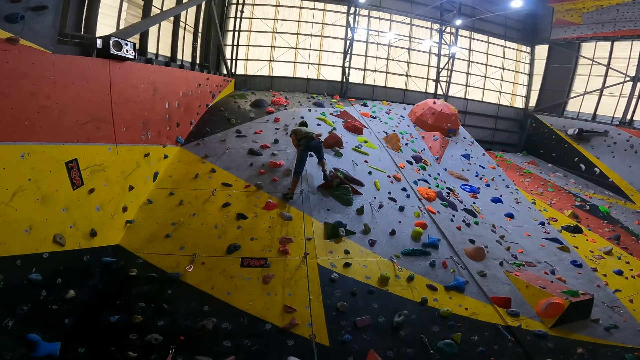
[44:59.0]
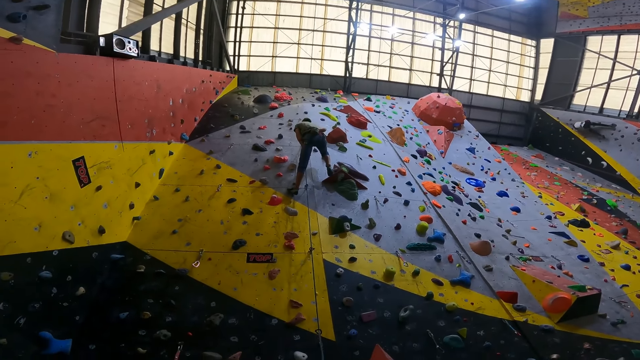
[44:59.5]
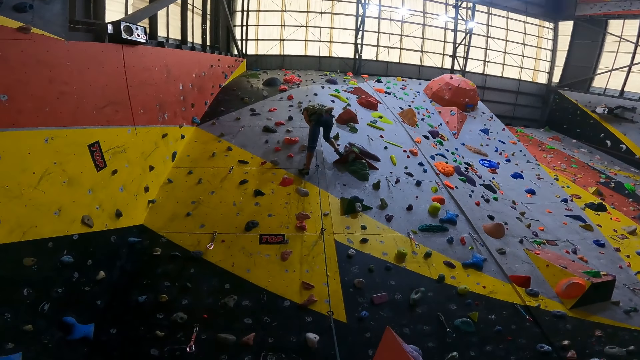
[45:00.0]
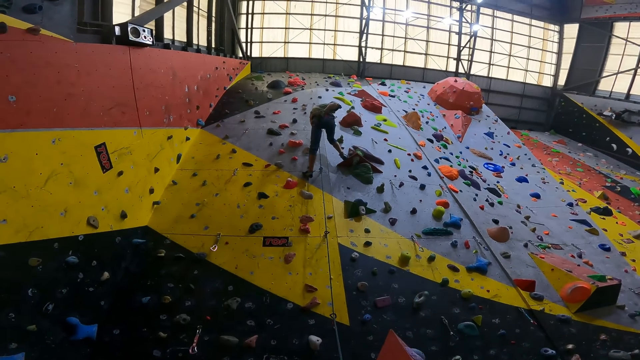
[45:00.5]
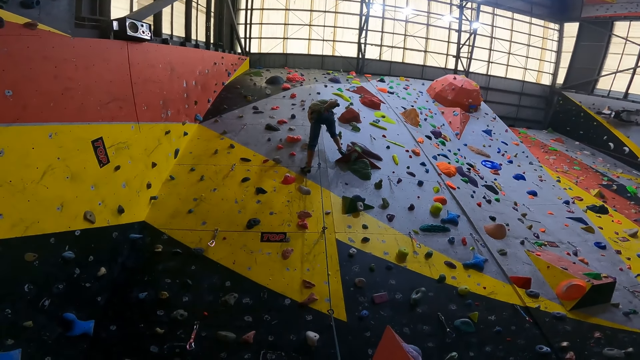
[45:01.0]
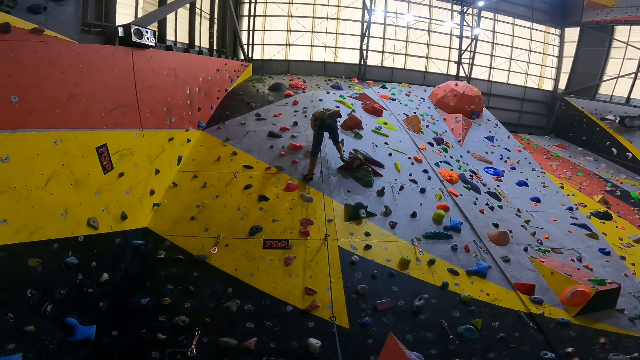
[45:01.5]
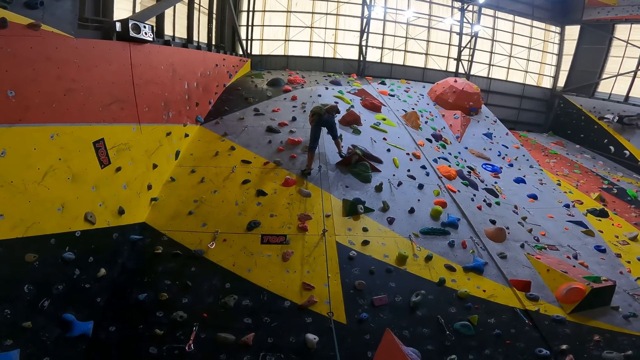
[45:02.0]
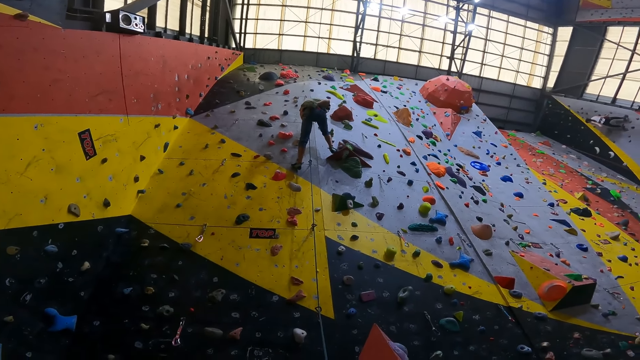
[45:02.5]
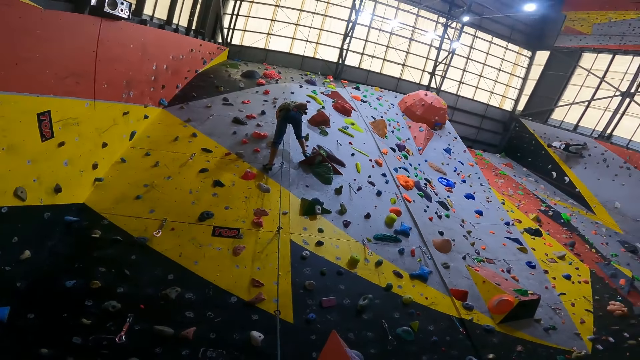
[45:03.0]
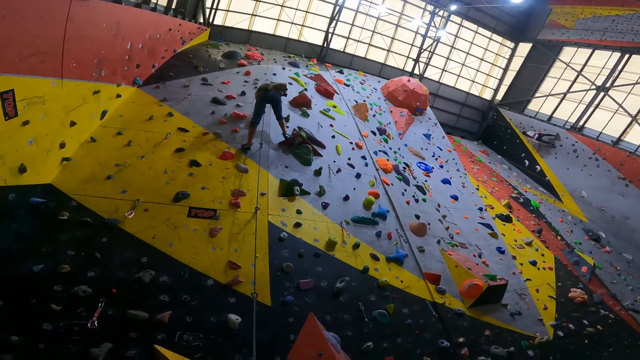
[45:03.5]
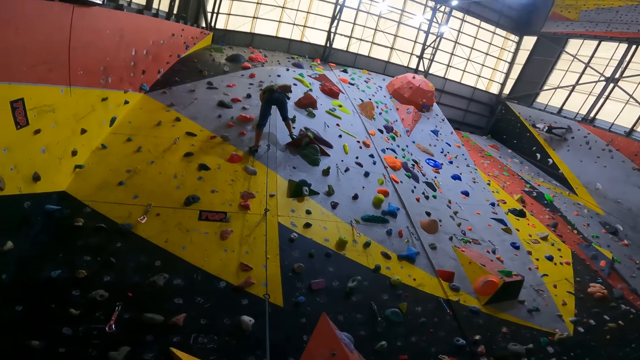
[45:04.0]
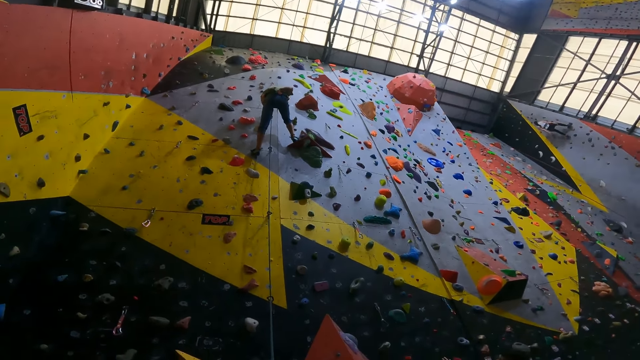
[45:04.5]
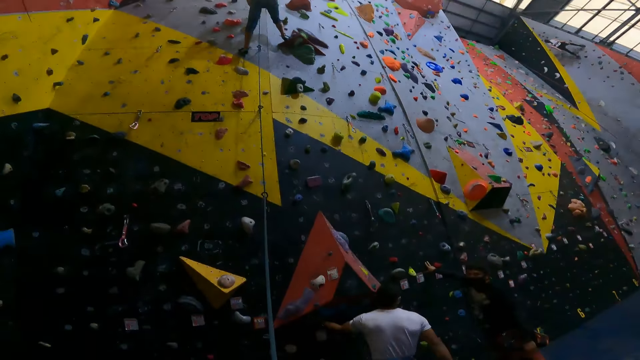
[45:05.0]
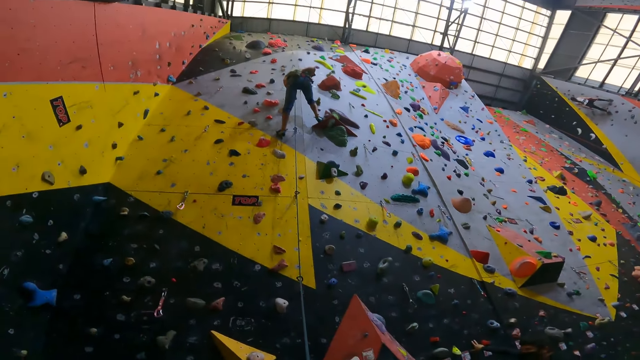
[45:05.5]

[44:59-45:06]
A person stares at the wall.

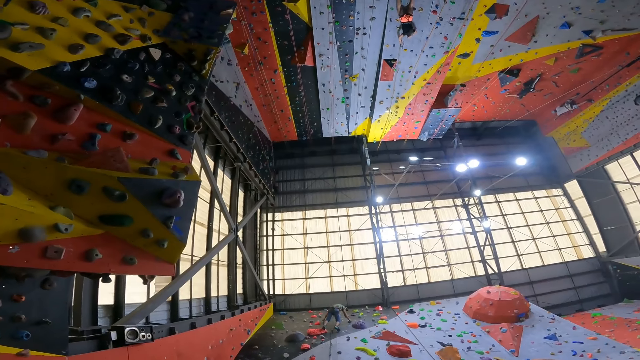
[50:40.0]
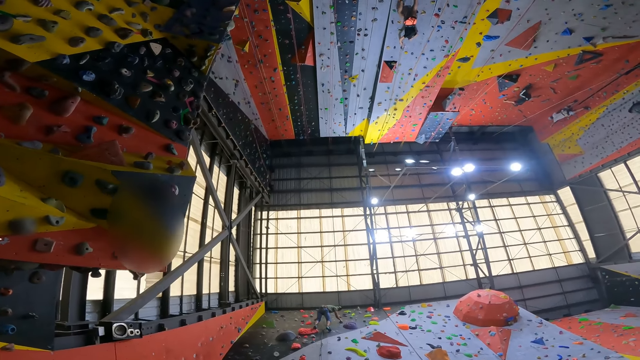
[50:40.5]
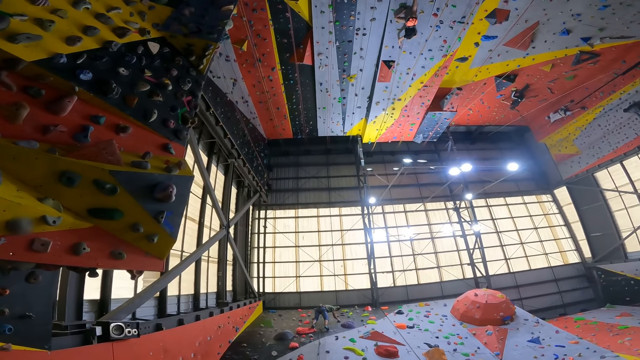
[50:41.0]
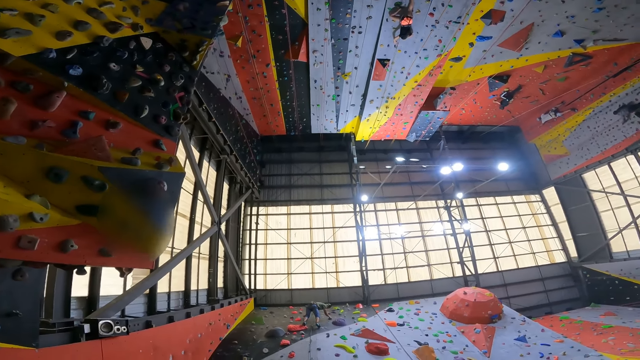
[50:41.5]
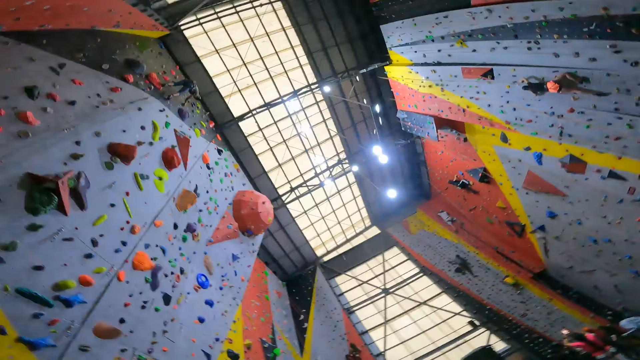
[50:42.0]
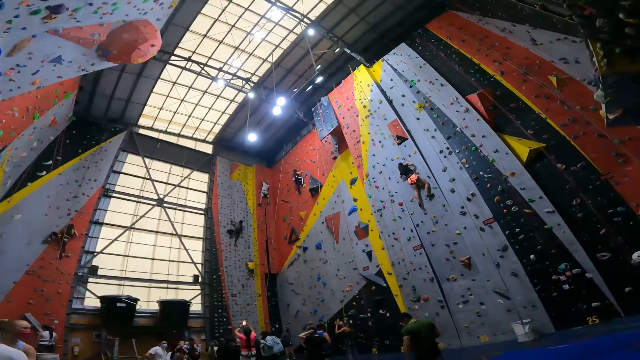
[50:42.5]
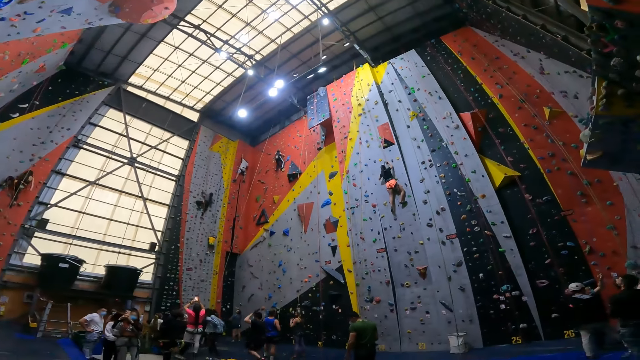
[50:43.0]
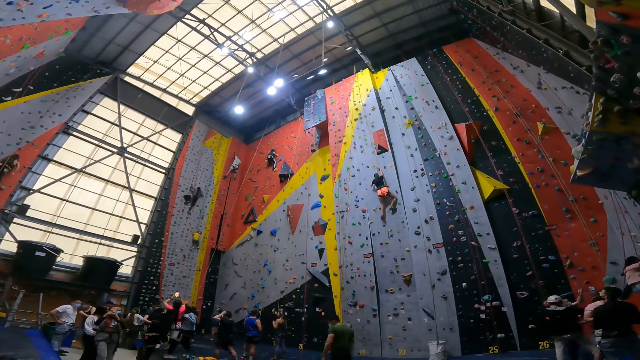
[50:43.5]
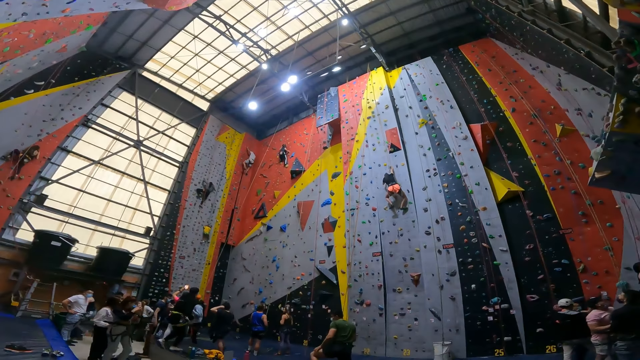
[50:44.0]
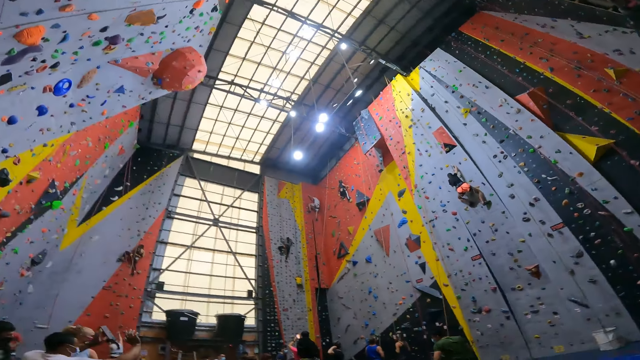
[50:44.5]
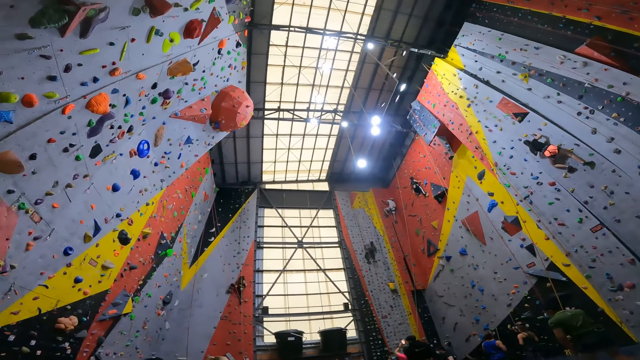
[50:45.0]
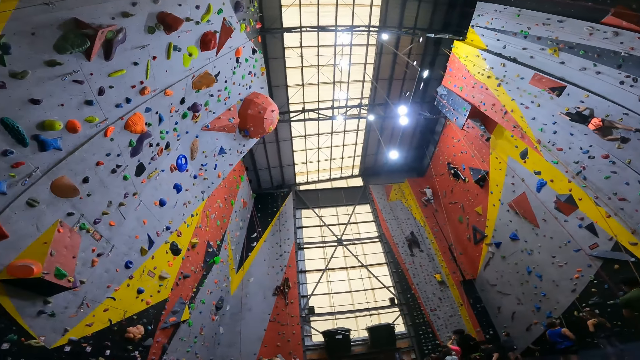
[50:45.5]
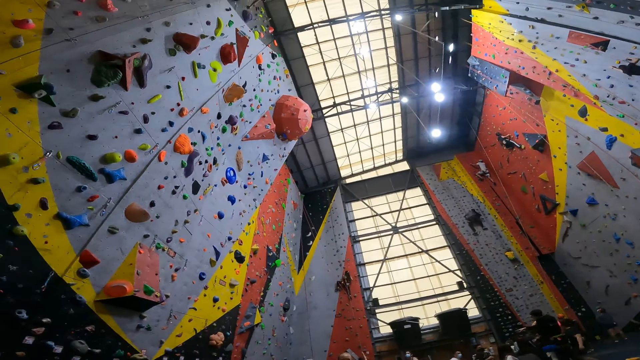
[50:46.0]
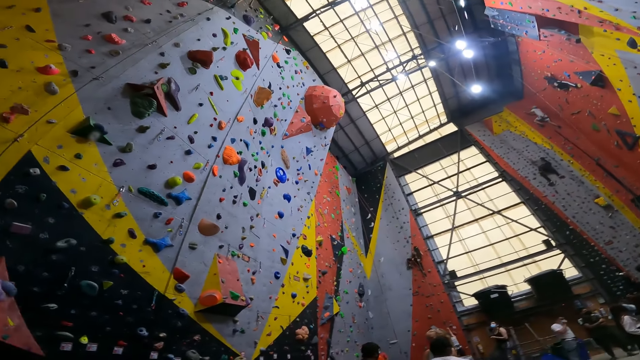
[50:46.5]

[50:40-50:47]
The camera wearer looks around.

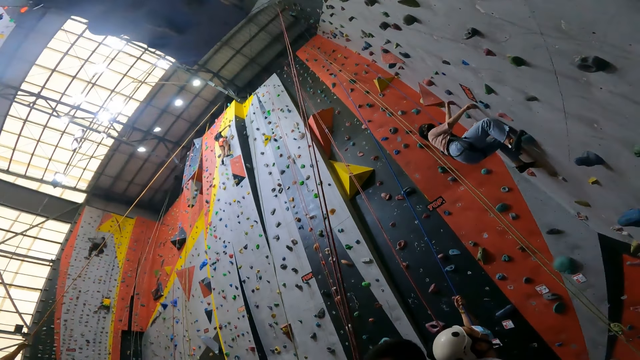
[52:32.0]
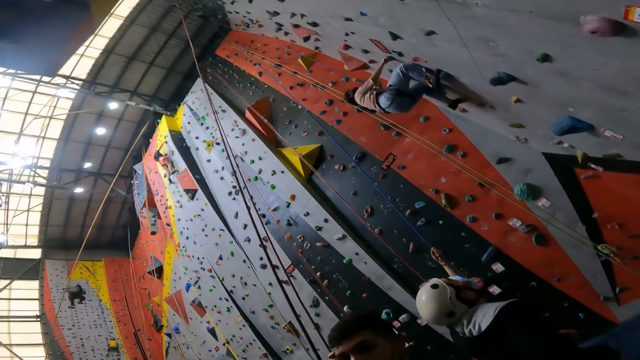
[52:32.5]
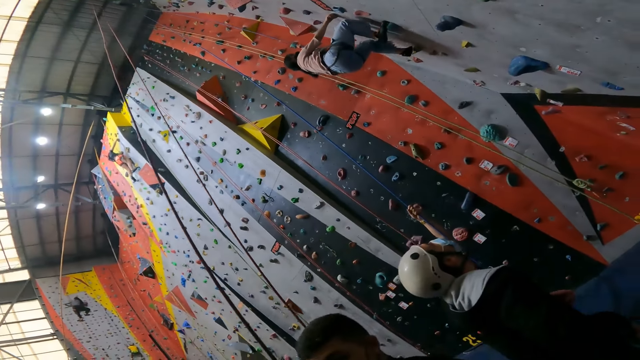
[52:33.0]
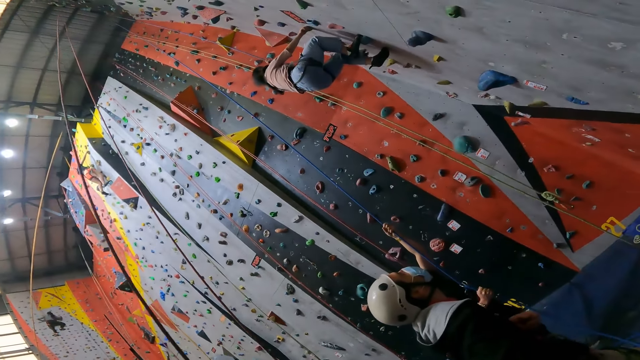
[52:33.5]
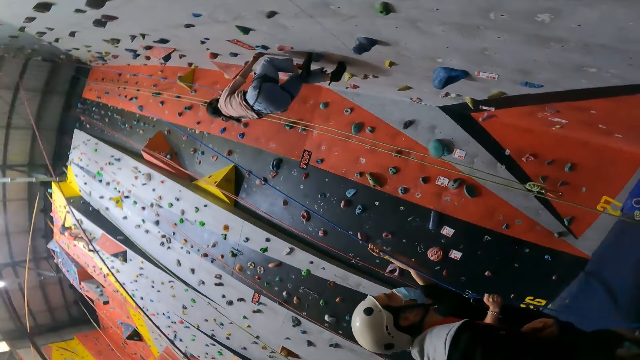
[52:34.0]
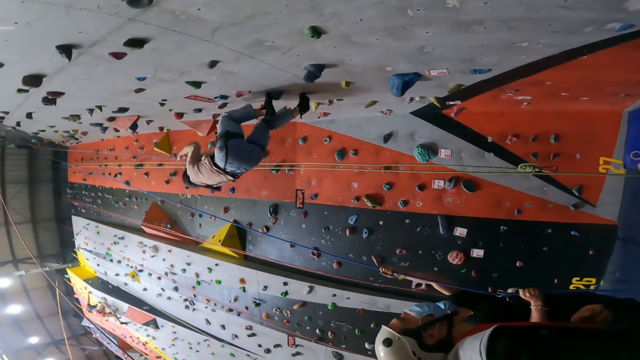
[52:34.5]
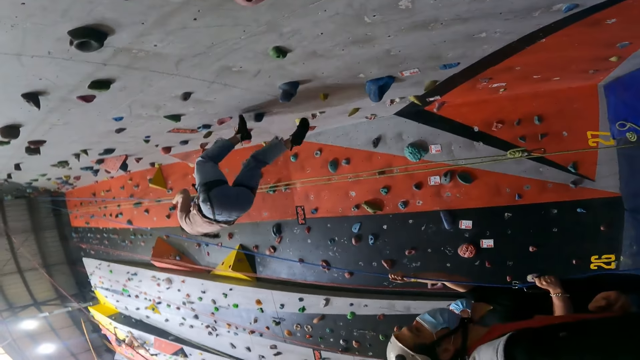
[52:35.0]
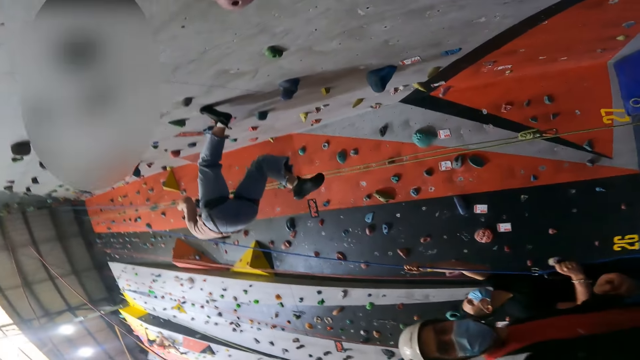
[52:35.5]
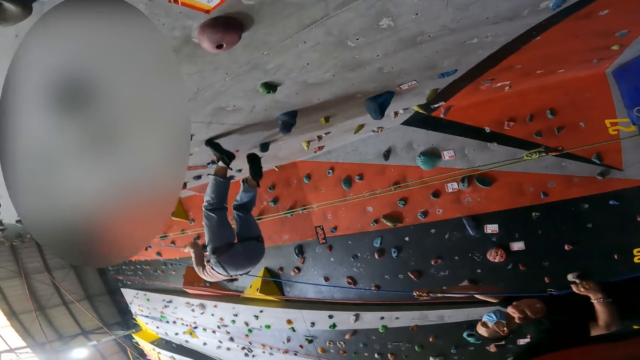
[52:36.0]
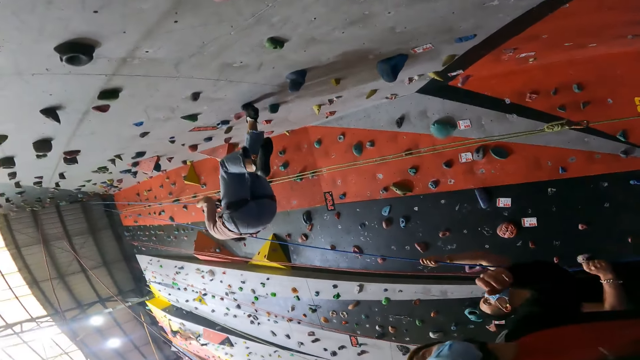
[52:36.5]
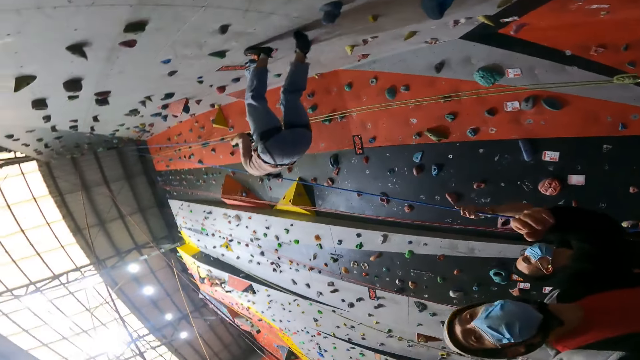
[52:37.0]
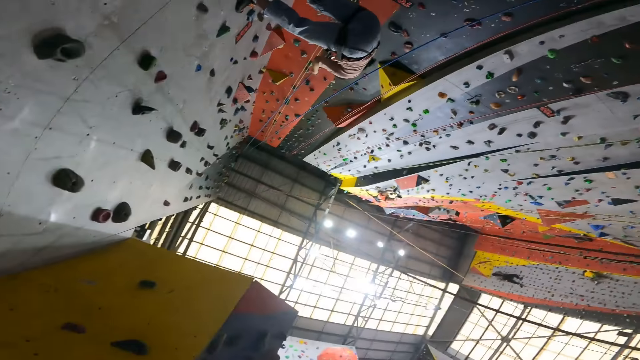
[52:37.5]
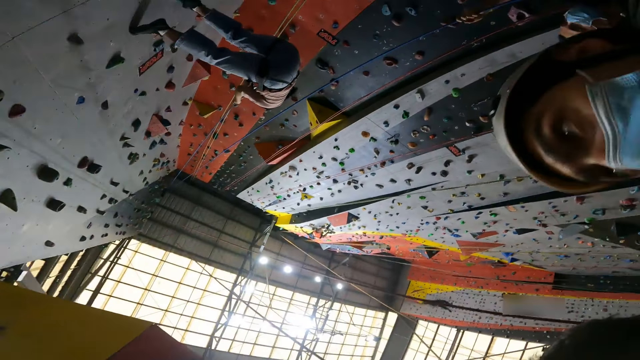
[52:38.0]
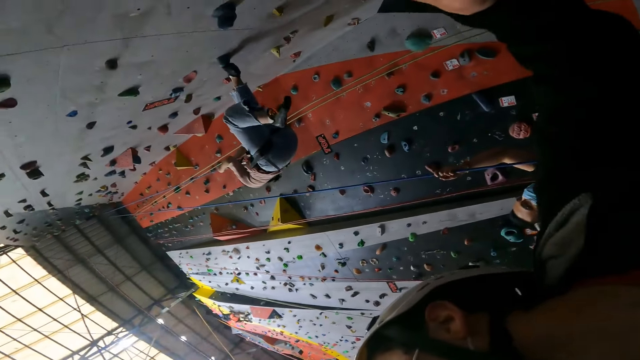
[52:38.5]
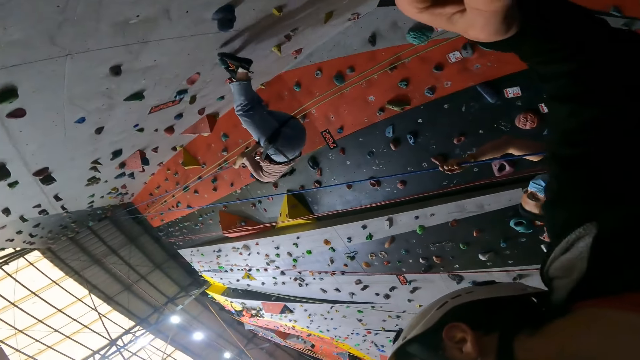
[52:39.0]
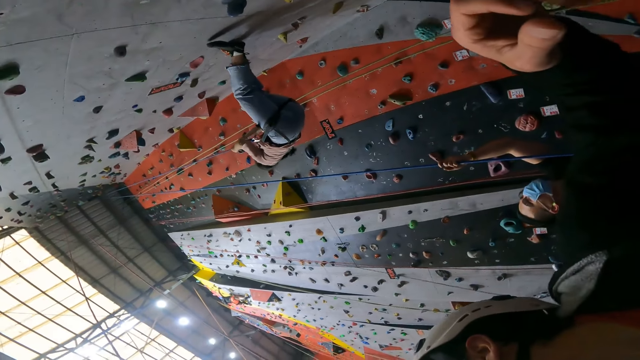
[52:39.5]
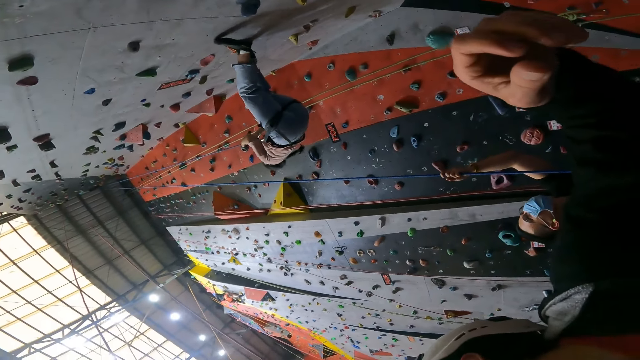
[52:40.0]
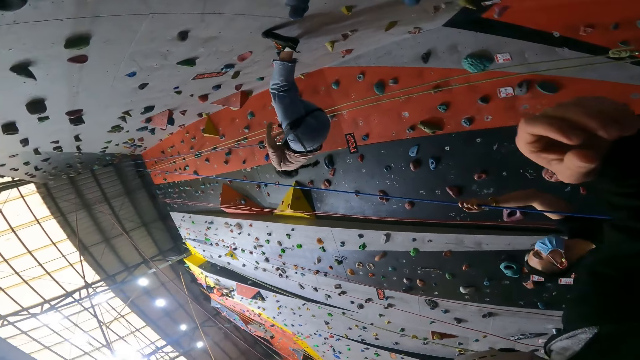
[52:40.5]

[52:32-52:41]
A man climbs the climbing wall.
